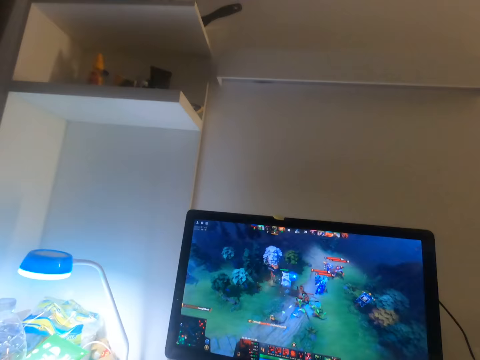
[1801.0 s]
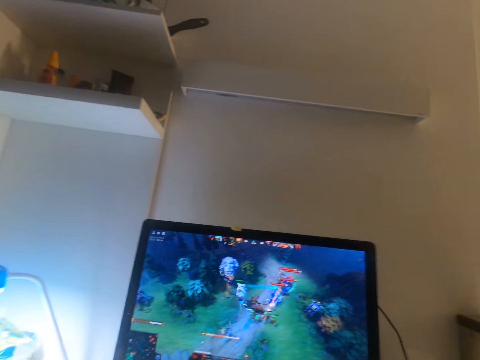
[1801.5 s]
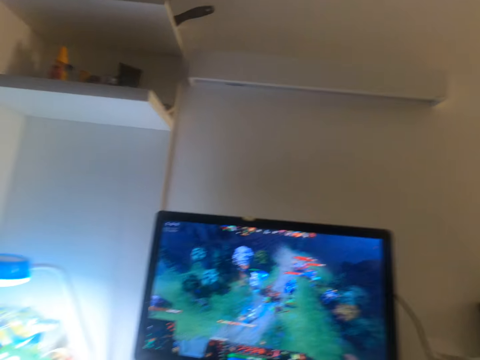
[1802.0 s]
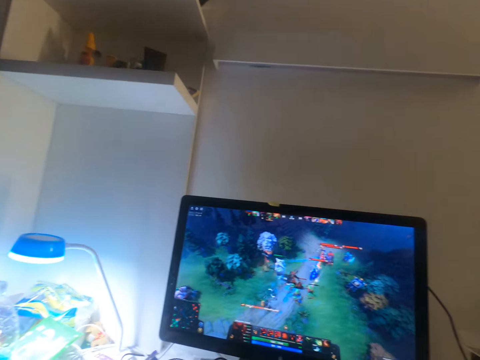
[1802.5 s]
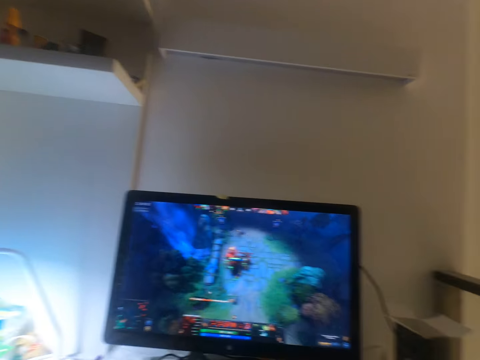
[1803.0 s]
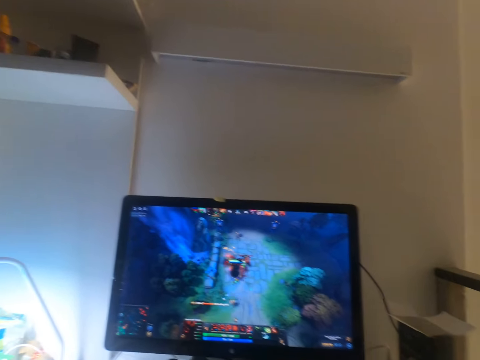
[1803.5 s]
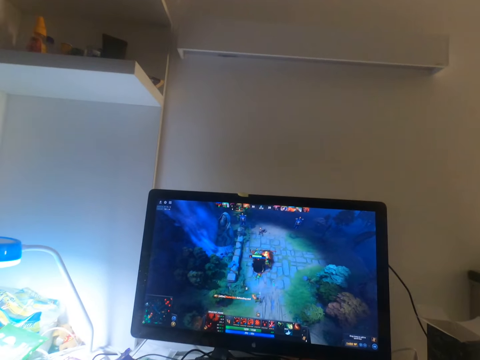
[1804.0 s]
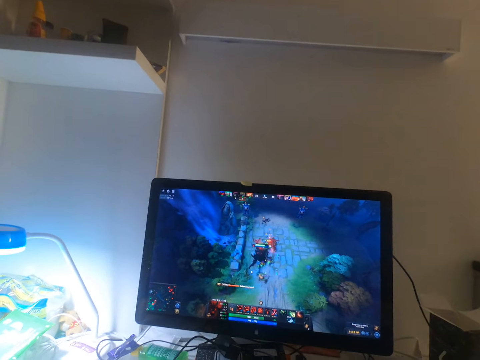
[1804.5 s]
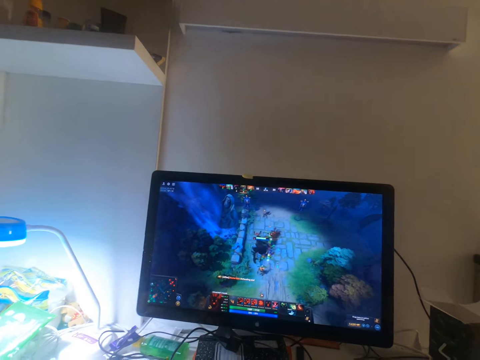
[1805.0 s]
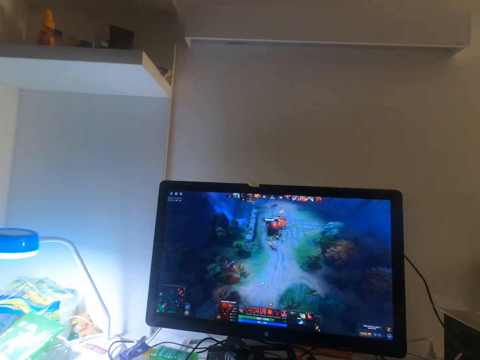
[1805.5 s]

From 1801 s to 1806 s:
The camera wearer looks round.

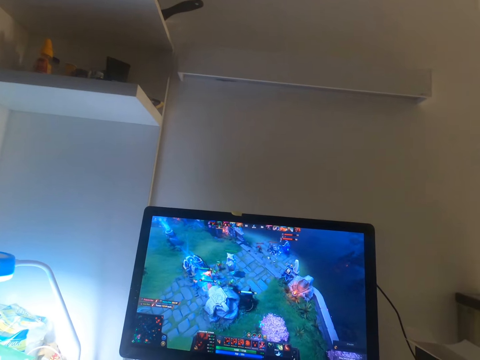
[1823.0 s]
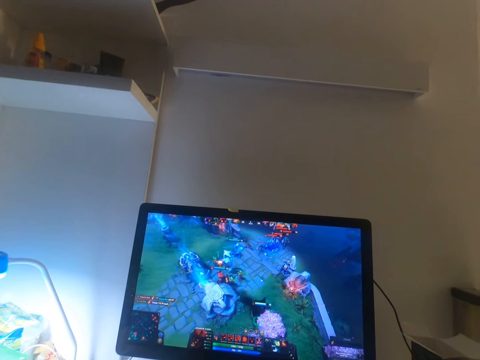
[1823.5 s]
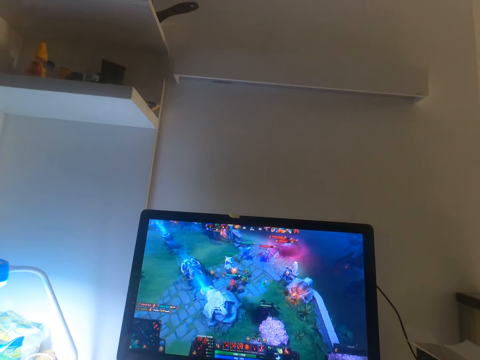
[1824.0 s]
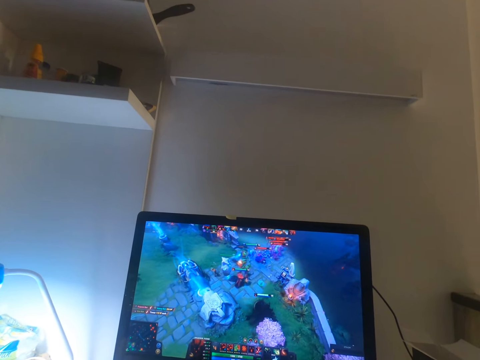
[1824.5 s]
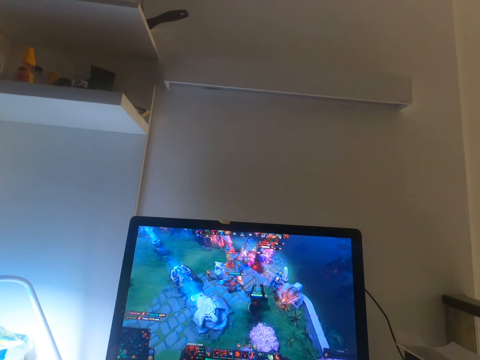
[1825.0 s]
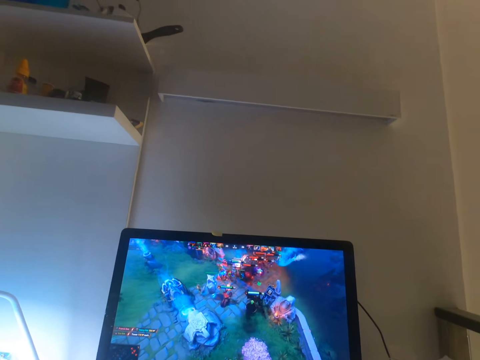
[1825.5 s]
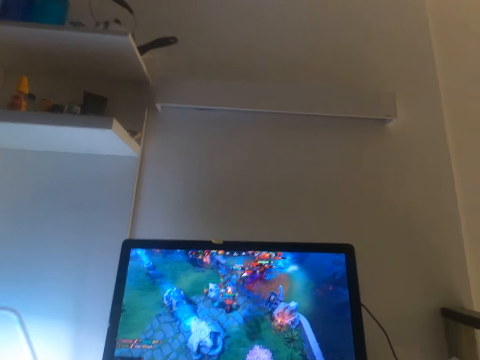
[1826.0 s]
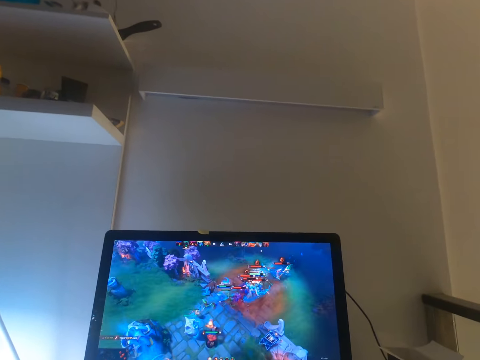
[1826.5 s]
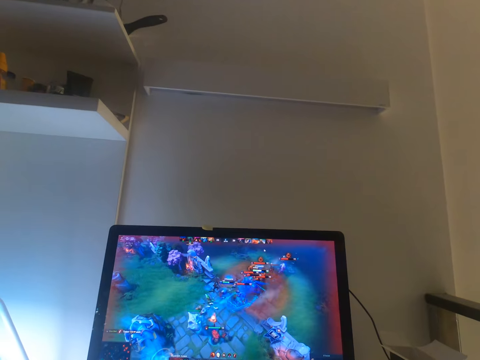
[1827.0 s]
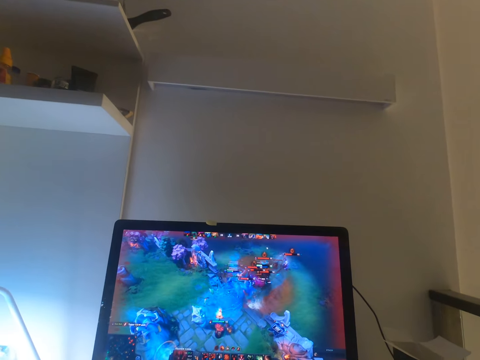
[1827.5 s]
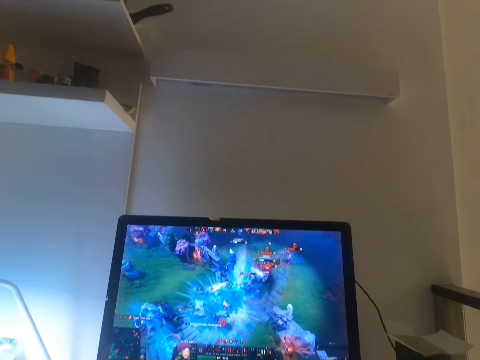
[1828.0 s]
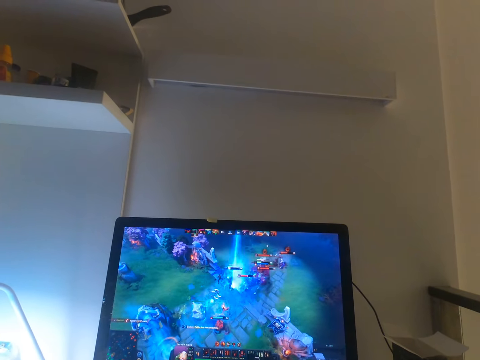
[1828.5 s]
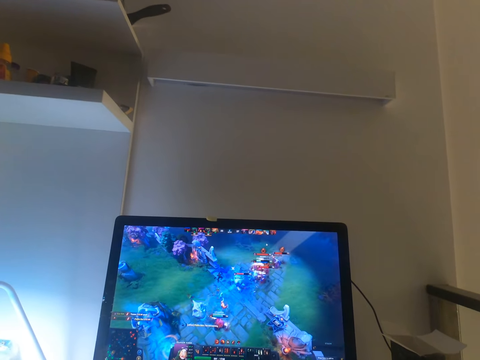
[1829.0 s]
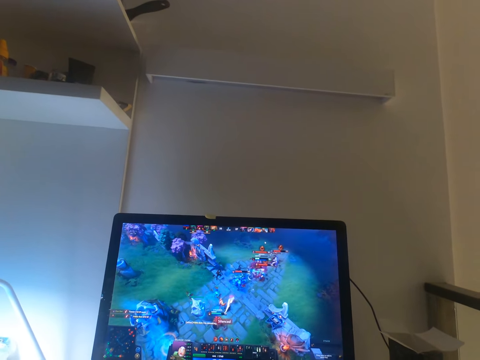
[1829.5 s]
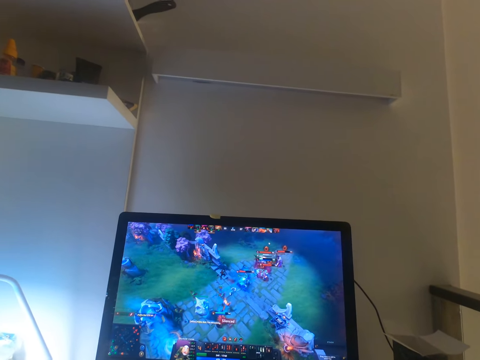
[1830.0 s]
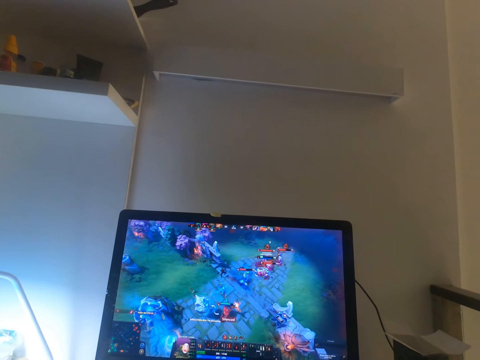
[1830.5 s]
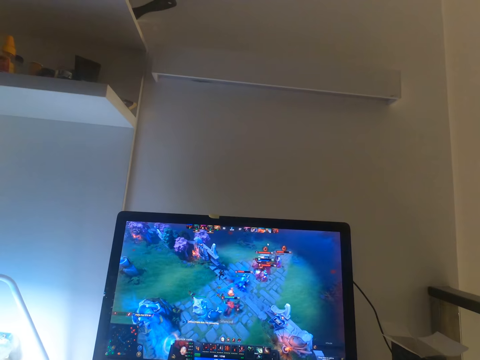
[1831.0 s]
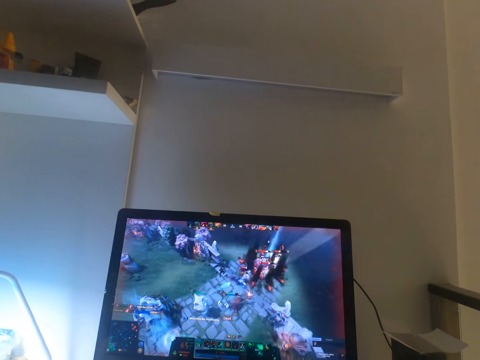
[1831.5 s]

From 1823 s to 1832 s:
The camera wearer stares at the television.

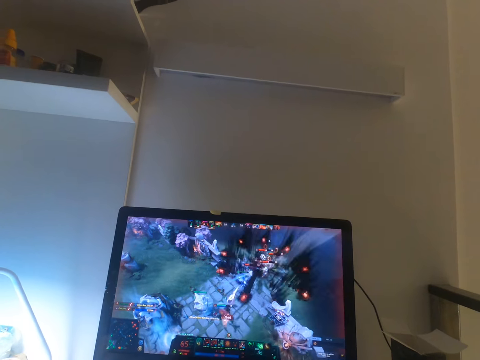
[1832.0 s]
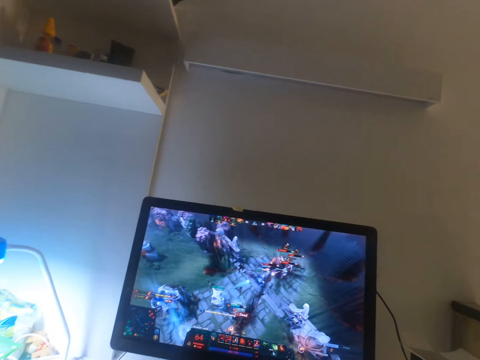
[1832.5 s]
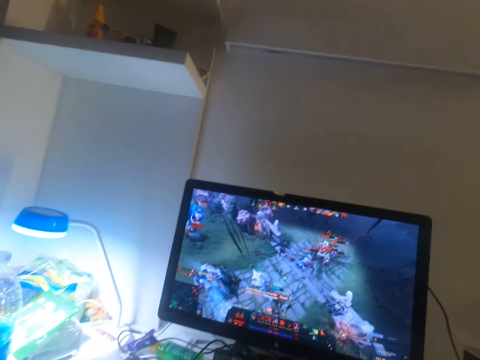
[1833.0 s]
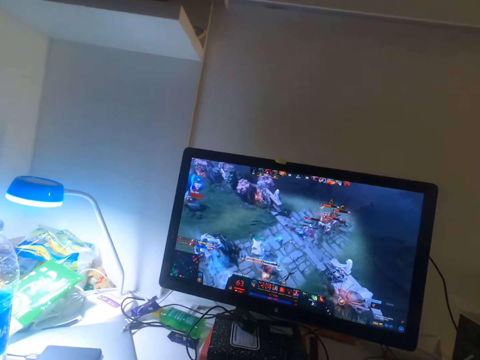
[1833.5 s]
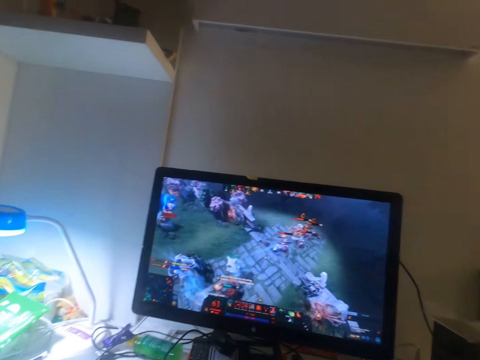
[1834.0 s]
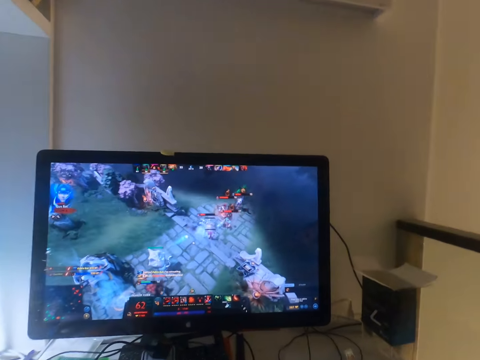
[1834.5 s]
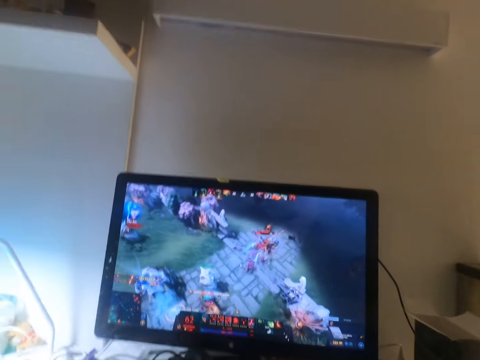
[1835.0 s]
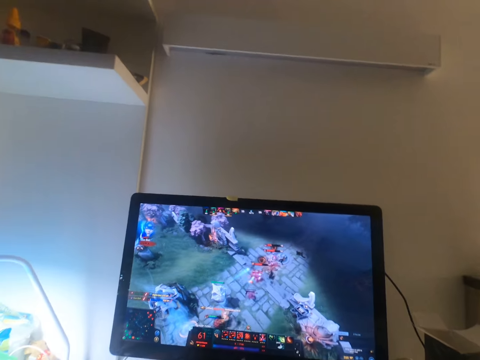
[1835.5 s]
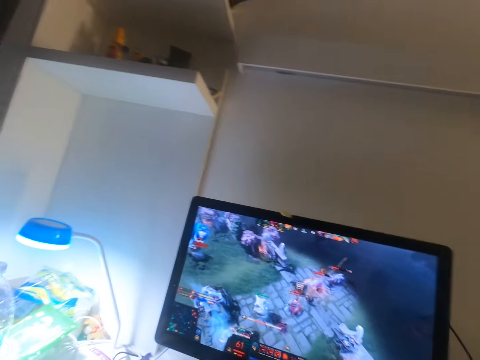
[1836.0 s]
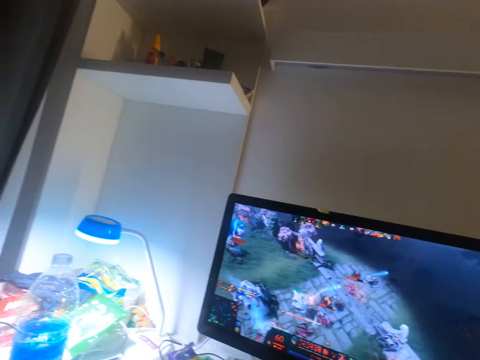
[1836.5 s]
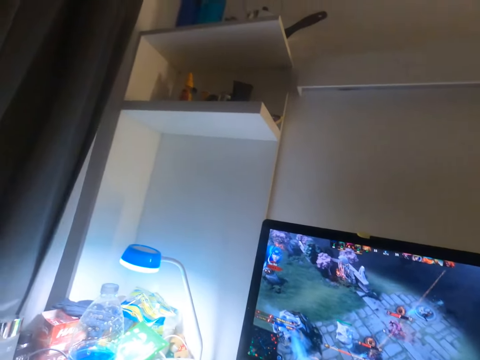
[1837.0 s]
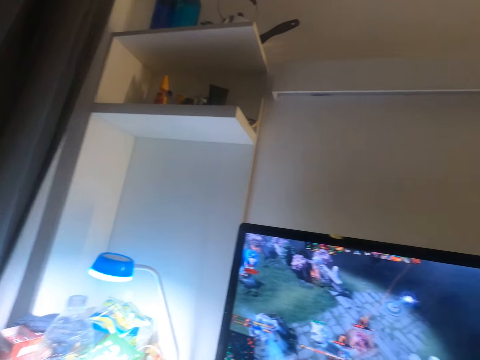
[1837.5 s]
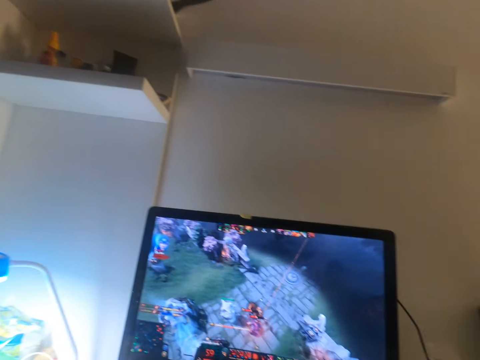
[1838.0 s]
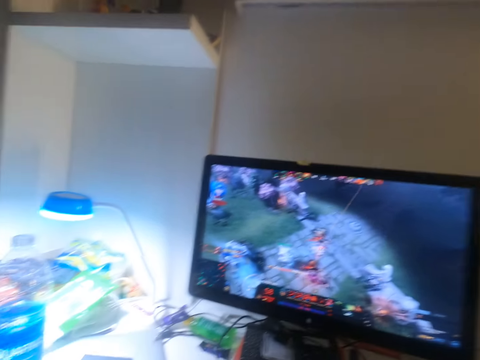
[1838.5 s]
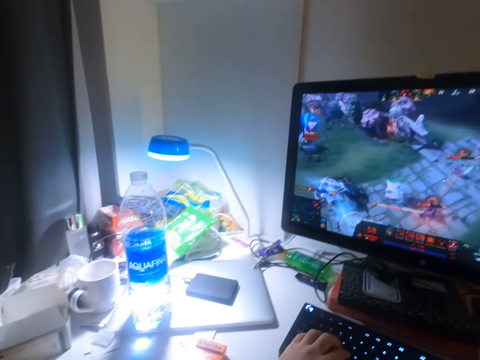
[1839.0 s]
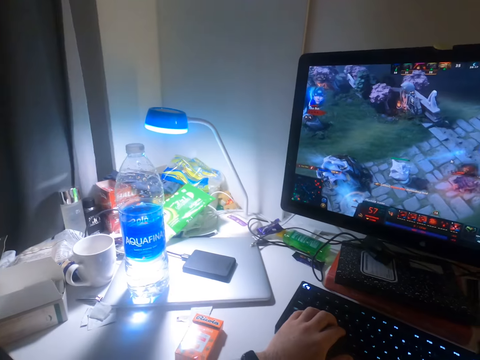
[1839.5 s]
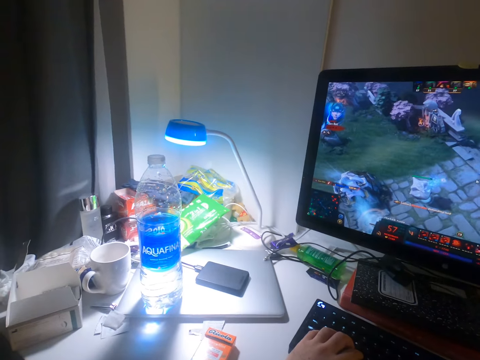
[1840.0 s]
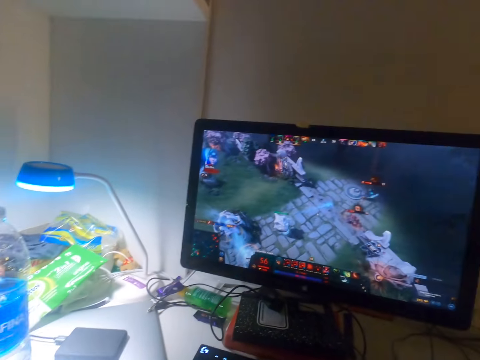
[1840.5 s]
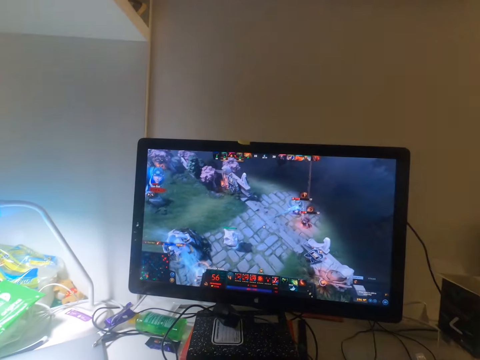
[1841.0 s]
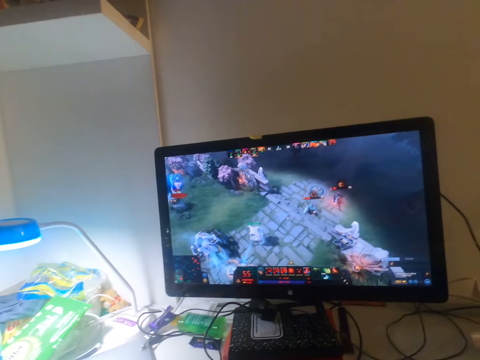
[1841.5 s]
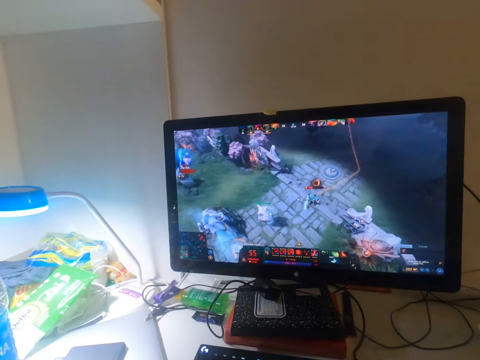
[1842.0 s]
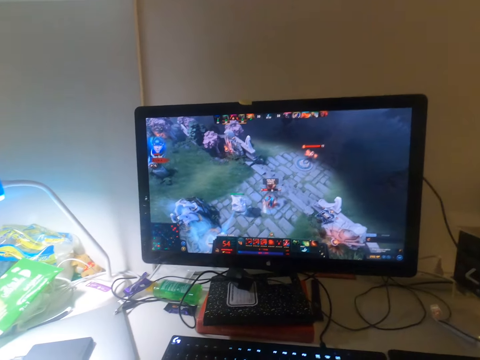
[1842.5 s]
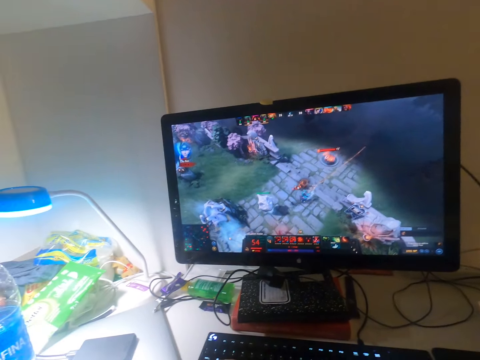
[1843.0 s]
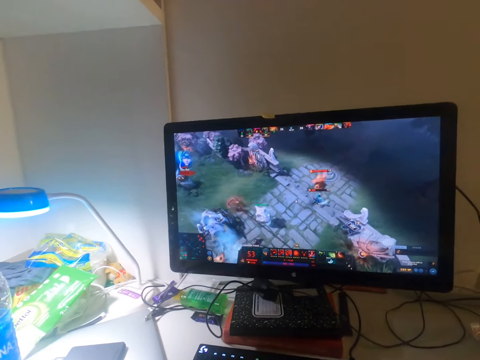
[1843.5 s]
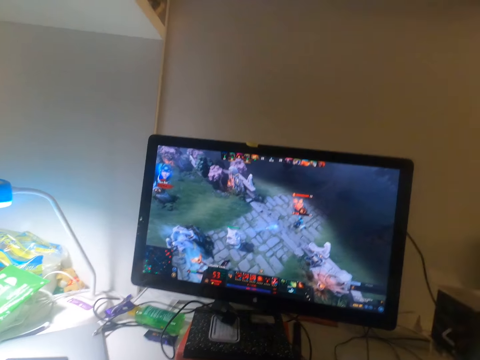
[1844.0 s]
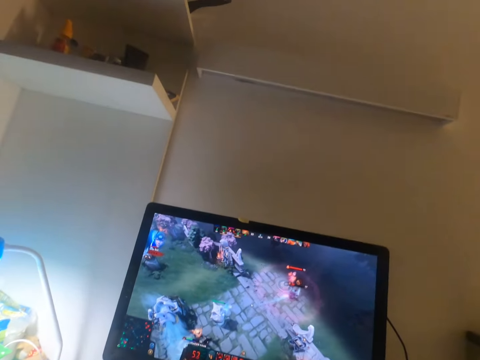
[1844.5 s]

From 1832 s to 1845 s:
The camera wearer looks around. He plays the video game on the desktop on the table using a keyboard with his left hand.
